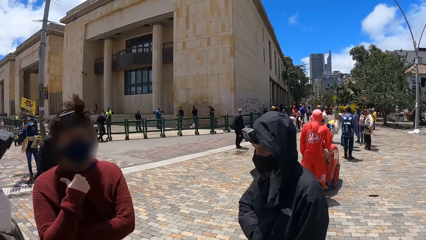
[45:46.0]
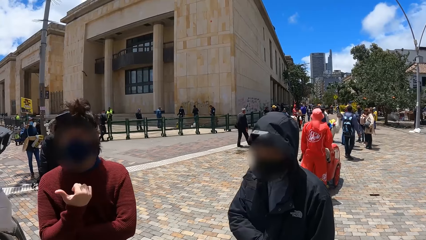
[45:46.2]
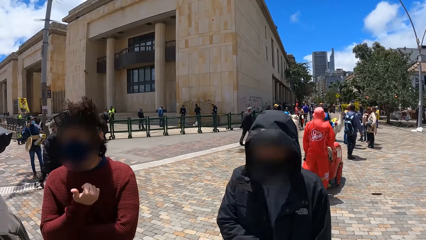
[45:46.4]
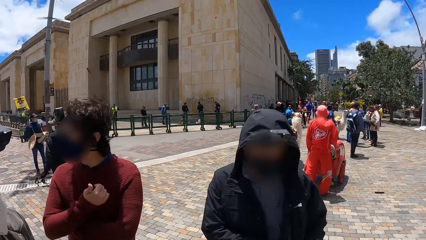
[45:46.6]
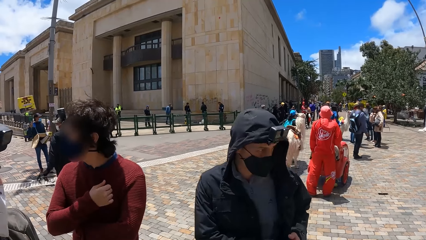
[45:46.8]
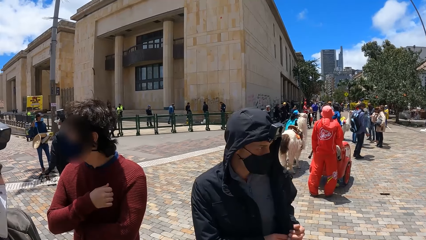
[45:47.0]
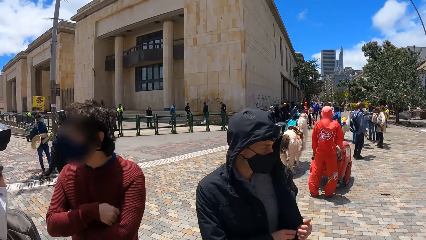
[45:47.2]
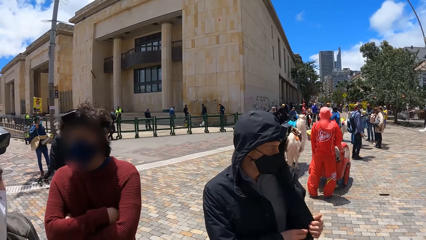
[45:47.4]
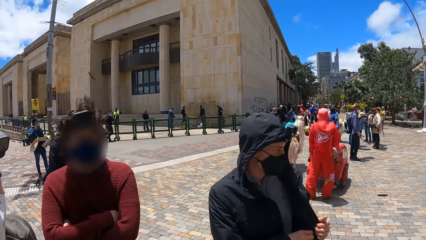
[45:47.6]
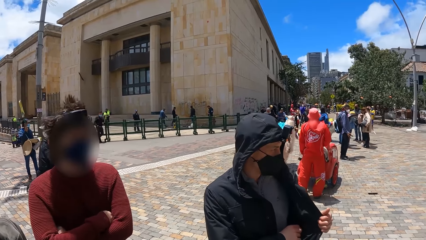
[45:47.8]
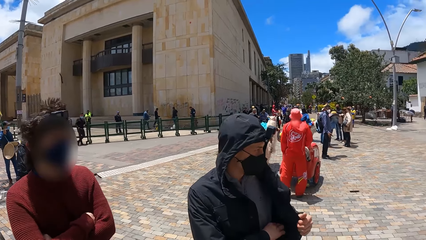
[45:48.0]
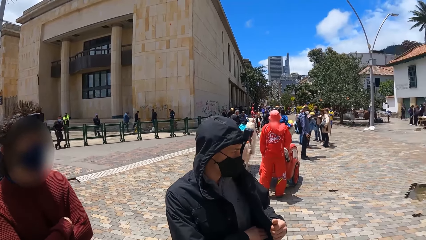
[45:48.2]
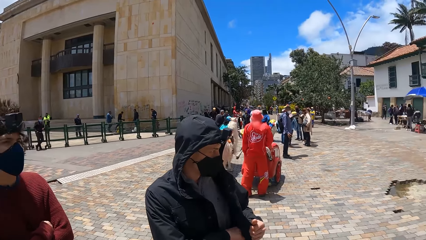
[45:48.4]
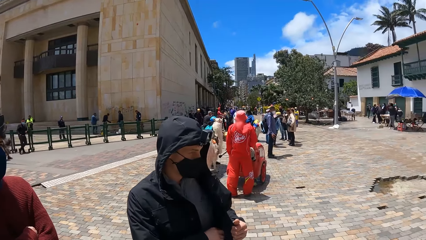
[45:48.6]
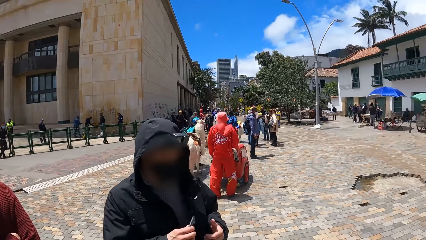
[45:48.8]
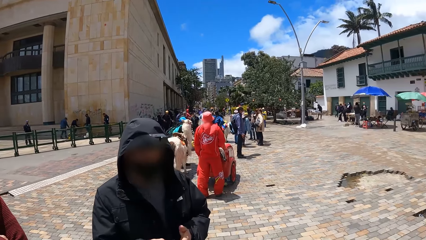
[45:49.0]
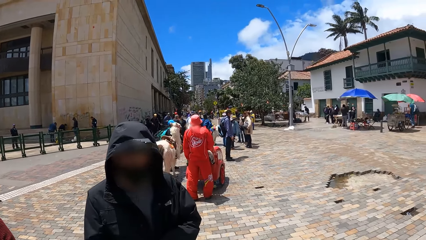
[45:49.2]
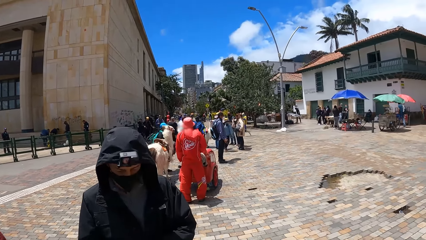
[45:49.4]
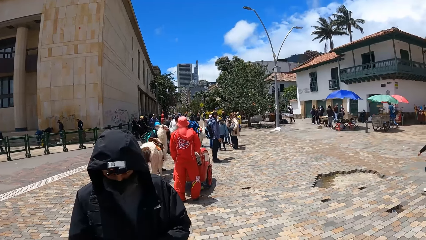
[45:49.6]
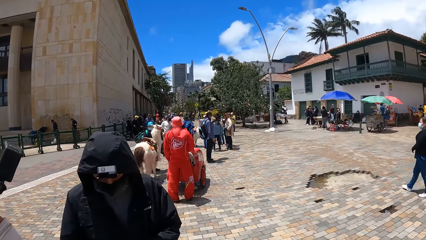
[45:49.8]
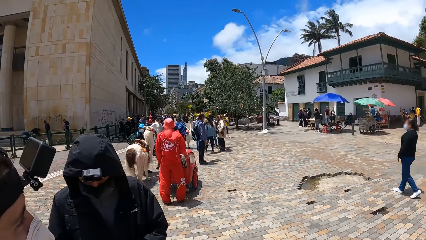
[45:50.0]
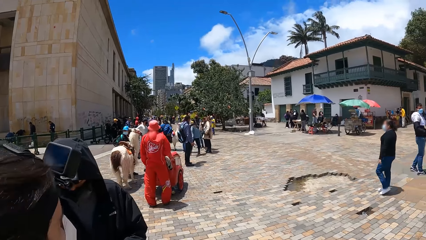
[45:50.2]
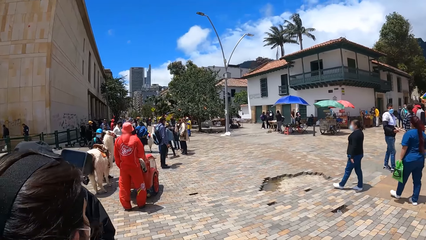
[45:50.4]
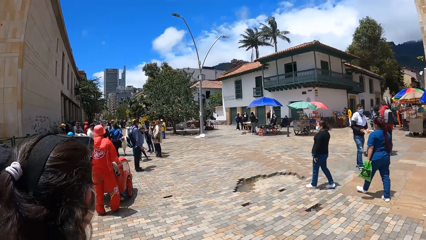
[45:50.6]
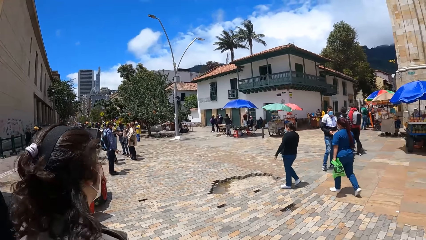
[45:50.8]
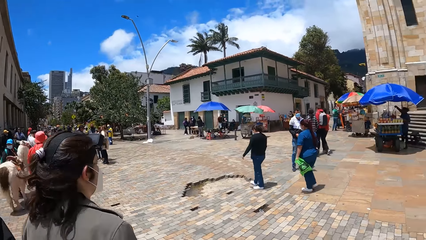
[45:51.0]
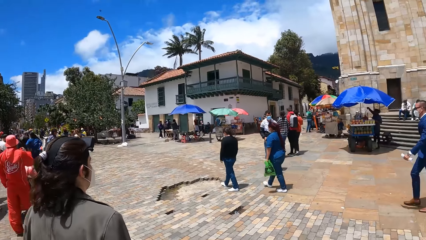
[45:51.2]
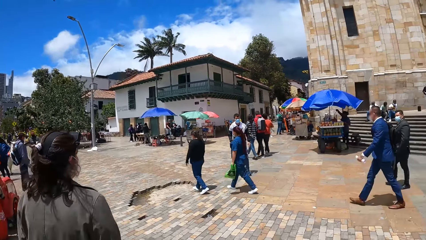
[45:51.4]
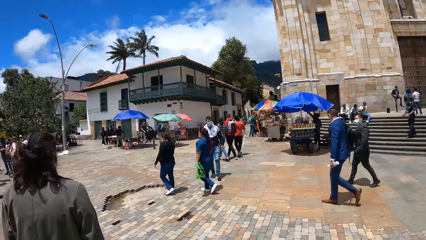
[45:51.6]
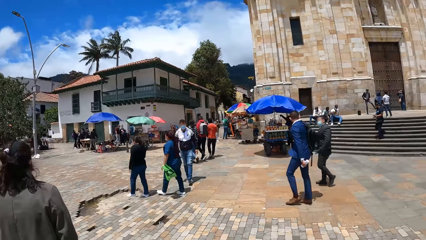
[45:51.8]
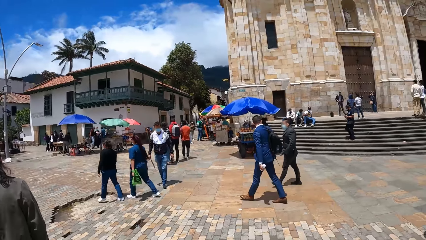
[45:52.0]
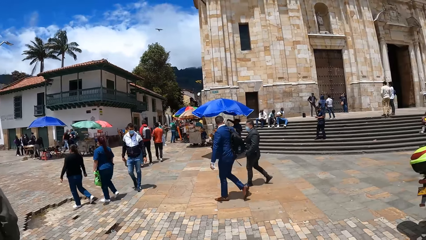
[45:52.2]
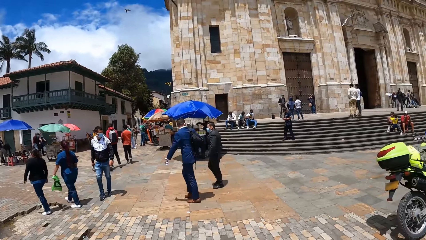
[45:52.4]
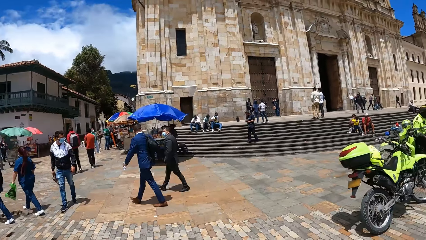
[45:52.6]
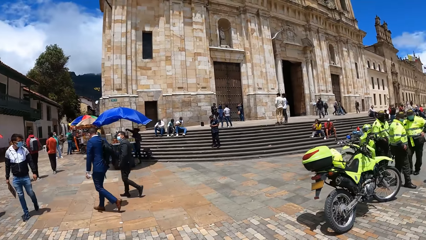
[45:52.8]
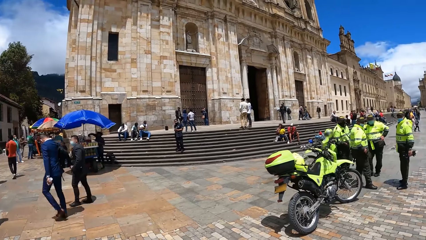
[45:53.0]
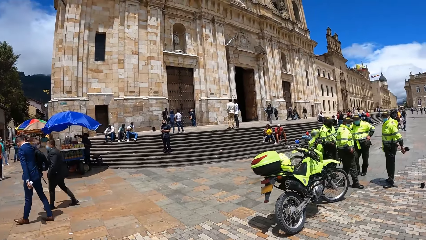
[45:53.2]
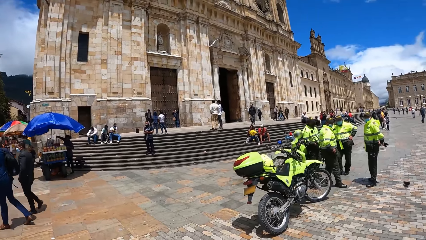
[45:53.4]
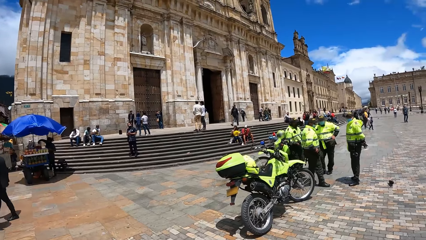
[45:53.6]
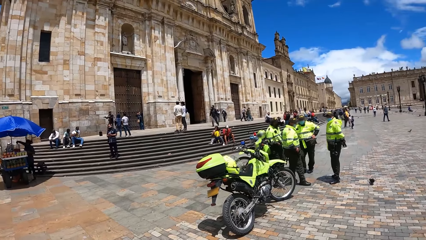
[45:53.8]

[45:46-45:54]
The man opens his jacket with his left hand and pulls the phone out of his jacket with his right hand.

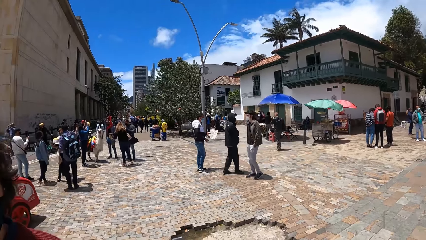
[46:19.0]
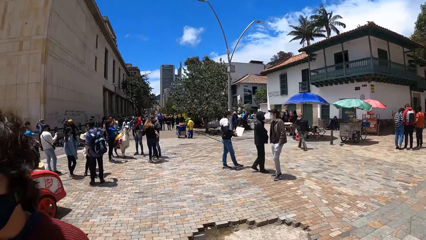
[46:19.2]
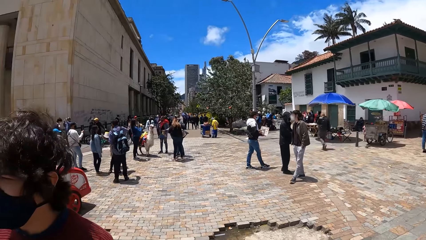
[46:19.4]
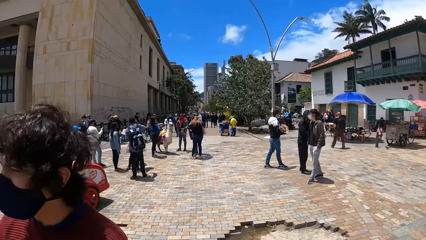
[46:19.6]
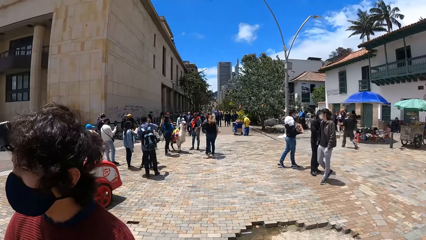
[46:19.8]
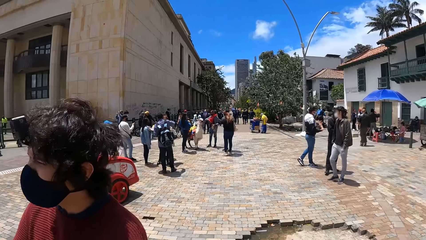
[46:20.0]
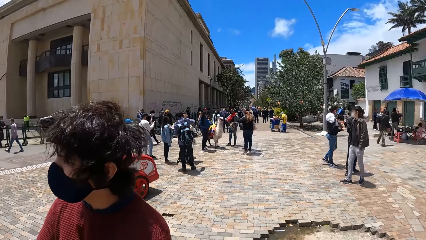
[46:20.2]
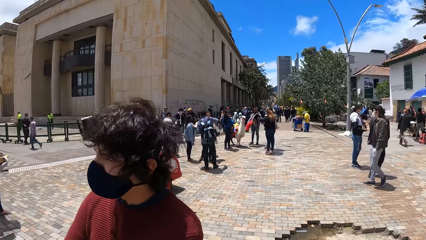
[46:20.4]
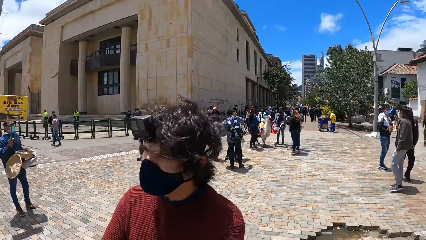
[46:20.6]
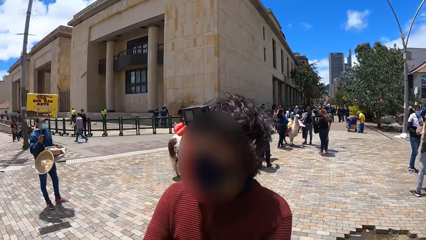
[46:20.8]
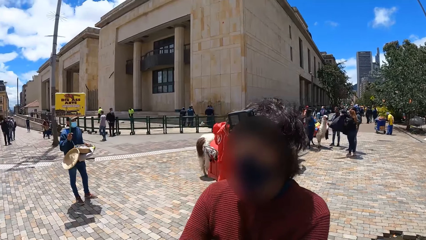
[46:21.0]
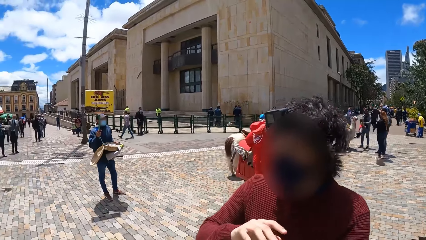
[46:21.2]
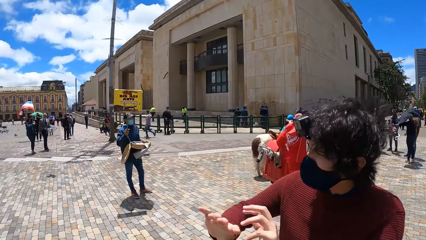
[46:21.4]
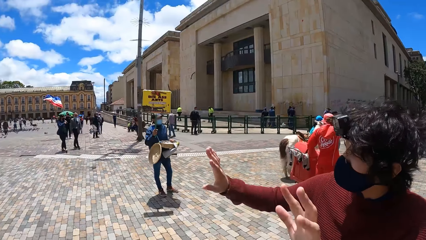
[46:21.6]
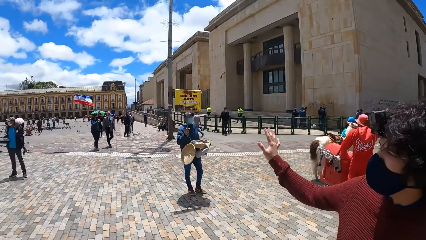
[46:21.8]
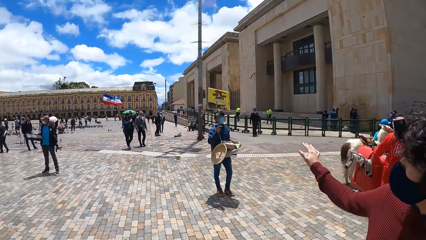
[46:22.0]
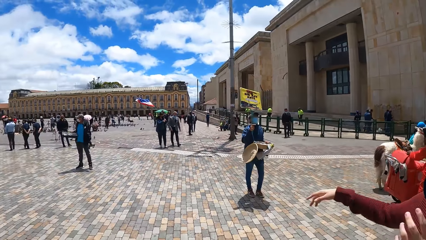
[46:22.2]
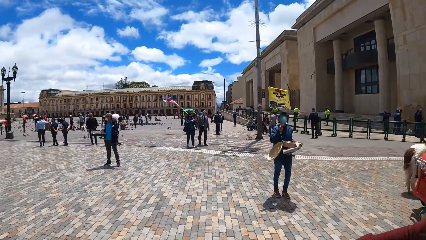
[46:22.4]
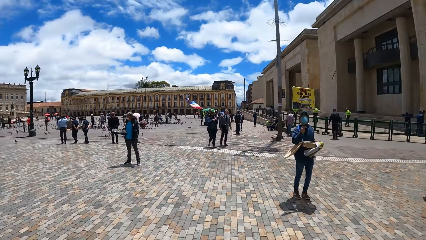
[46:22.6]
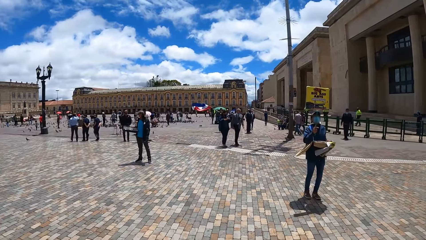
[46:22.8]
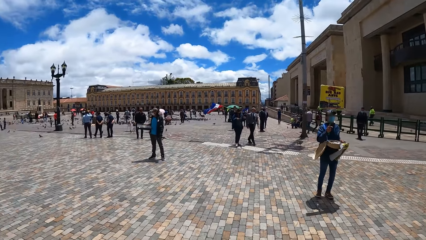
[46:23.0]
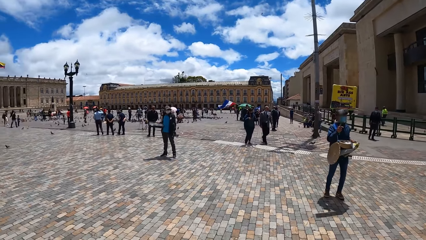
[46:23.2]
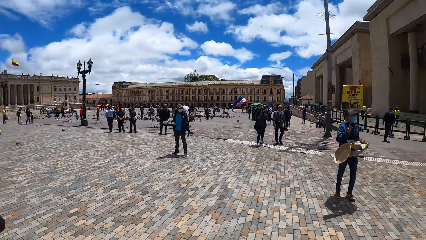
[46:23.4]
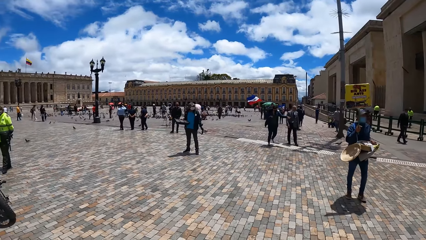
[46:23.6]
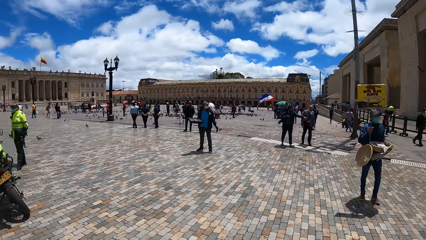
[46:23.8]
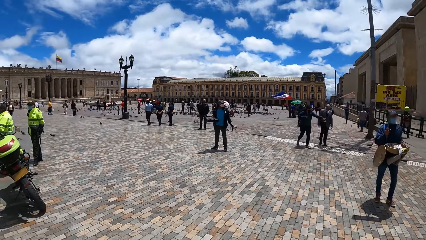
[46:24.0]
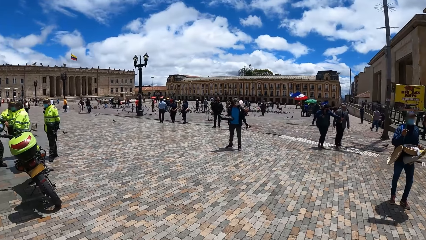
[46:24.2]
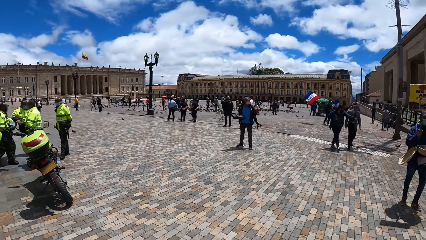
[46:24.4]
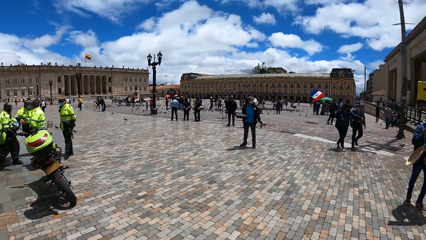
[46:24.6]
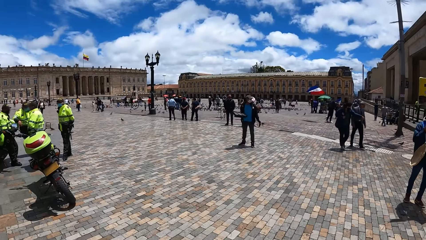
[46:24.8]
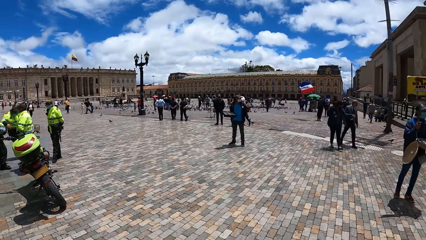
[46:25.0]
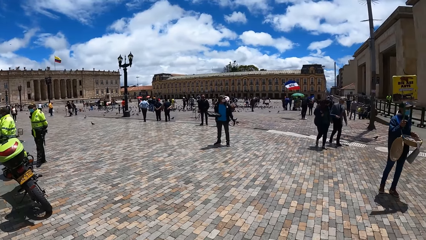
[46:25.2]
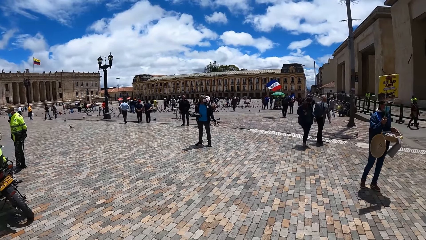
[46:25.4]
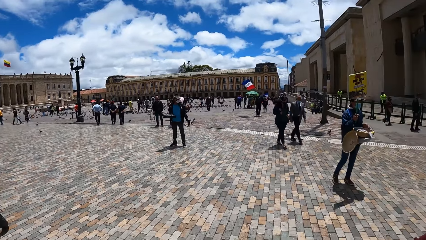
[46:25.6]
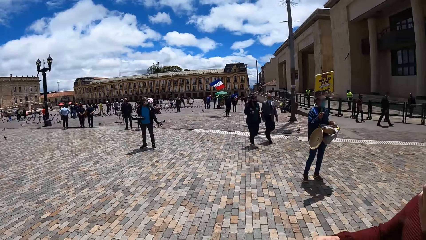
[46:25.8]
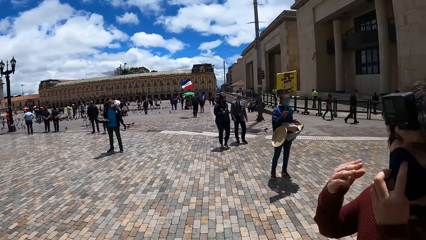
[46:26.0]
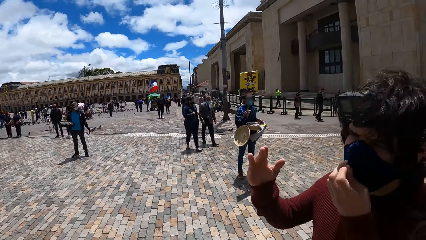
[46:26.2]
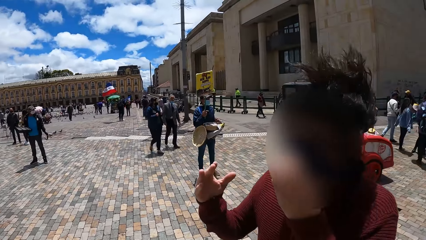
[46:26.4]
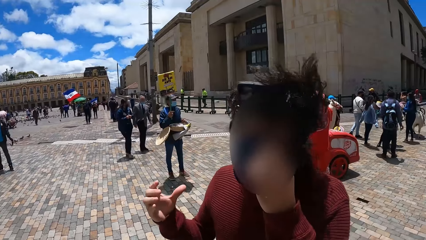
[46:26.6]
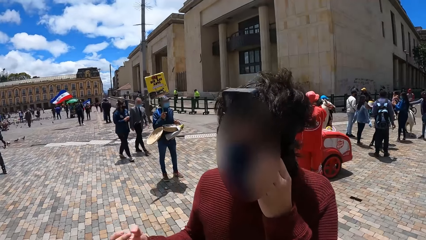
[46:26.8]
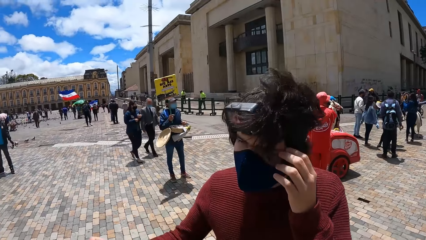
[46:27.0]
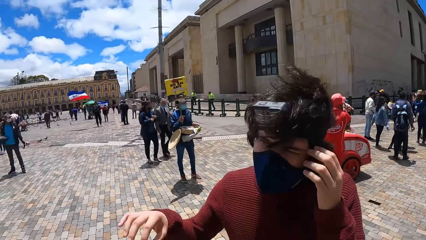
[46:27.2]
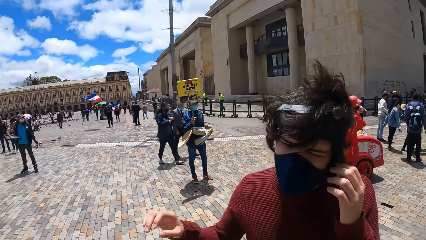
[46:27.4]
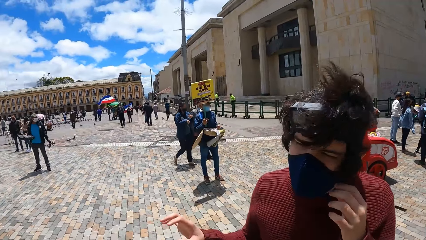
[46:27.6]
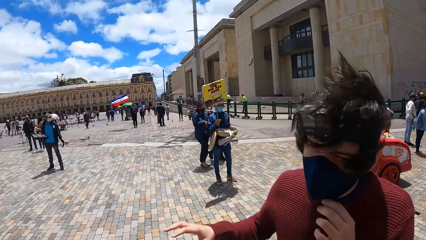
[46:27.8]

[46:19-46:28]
The camera wearer interacts with the man.
